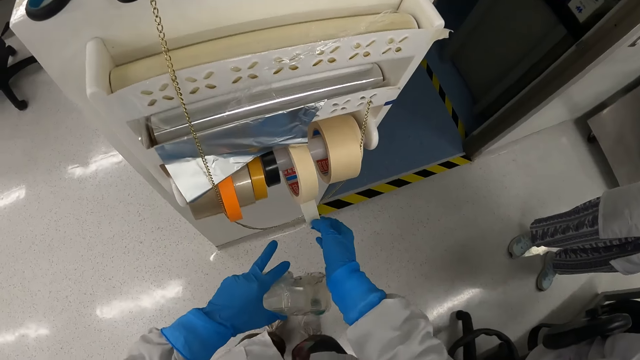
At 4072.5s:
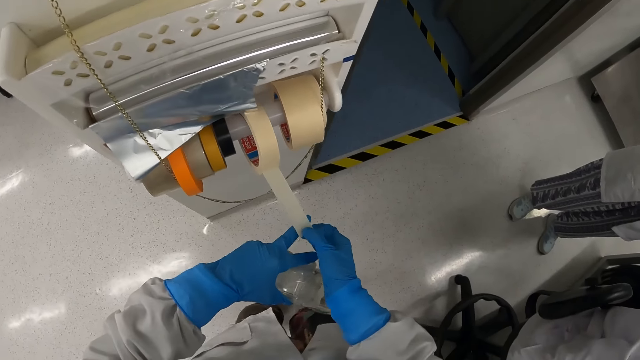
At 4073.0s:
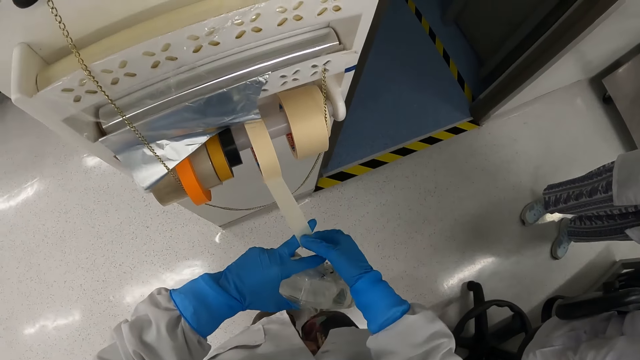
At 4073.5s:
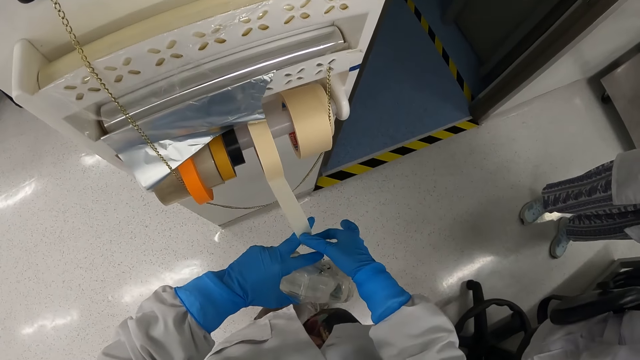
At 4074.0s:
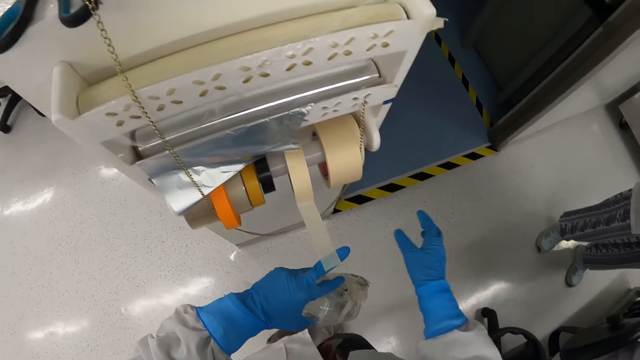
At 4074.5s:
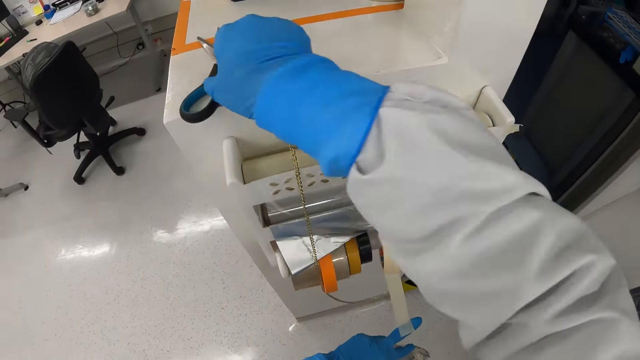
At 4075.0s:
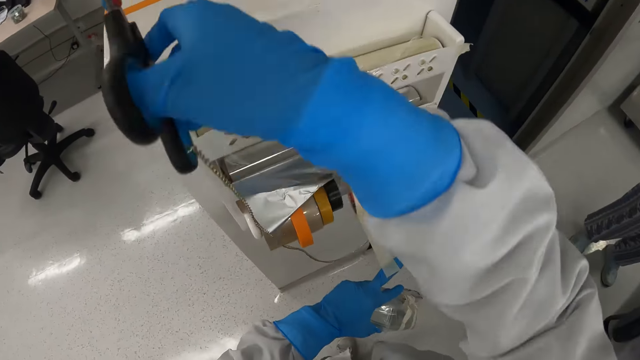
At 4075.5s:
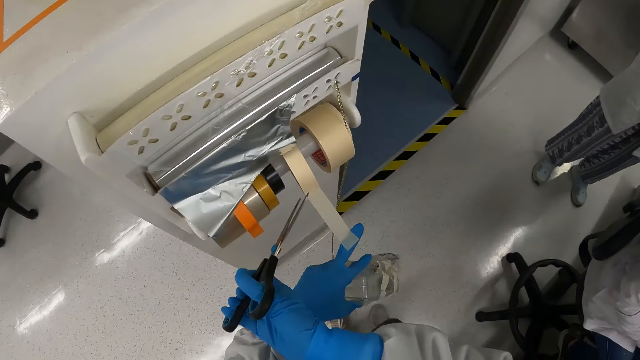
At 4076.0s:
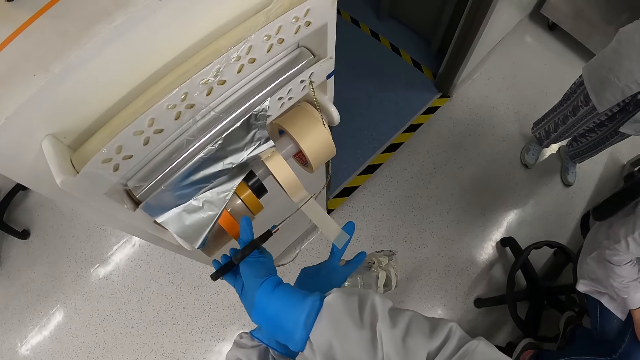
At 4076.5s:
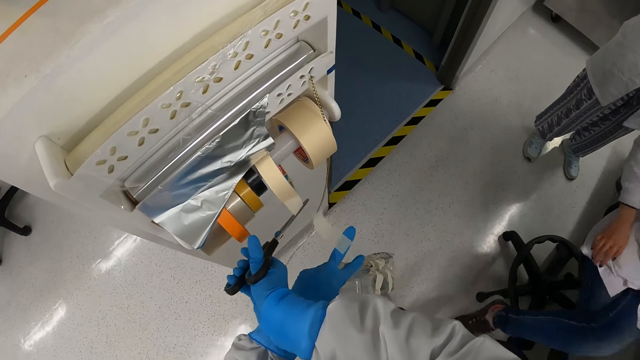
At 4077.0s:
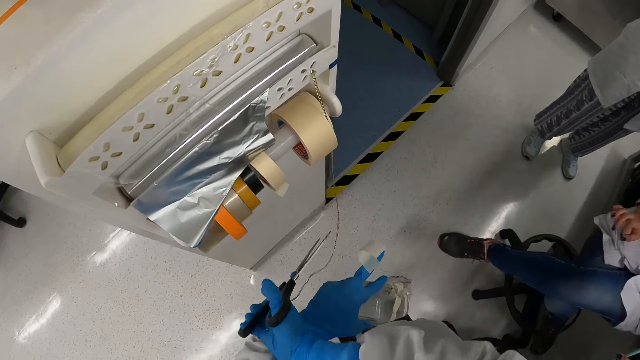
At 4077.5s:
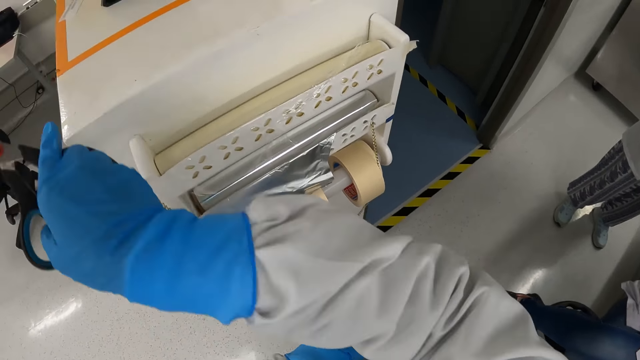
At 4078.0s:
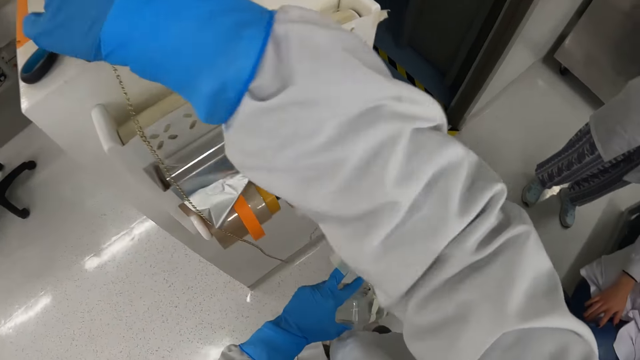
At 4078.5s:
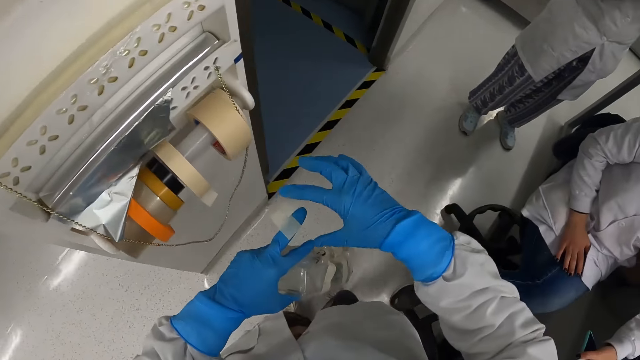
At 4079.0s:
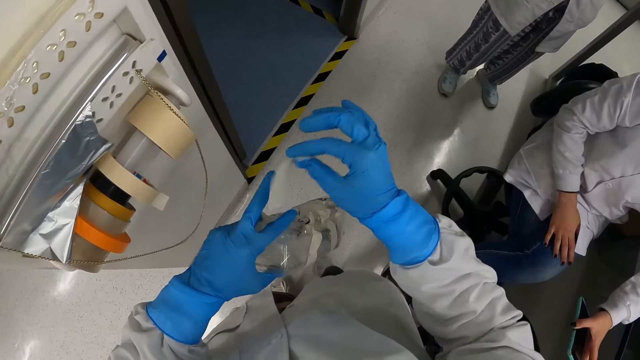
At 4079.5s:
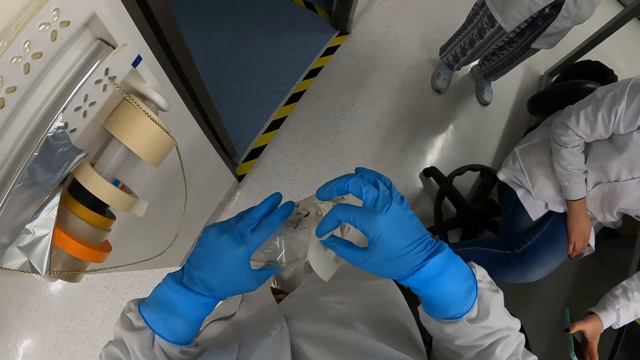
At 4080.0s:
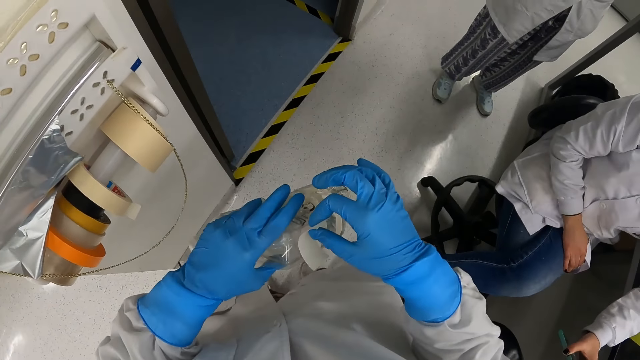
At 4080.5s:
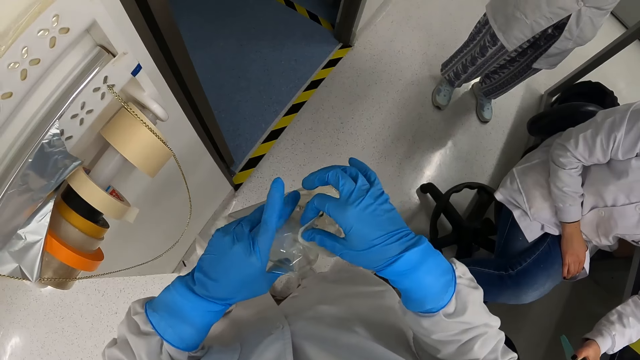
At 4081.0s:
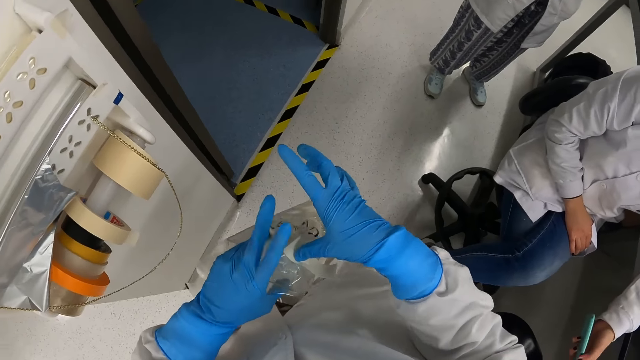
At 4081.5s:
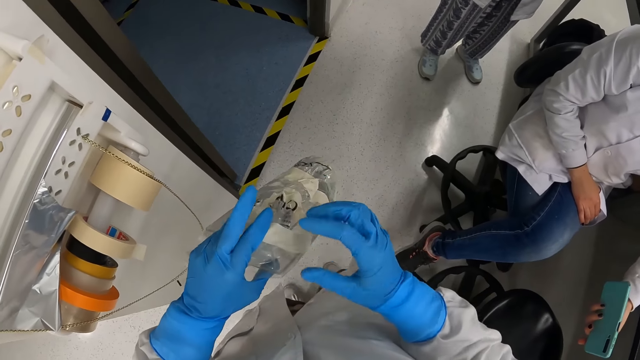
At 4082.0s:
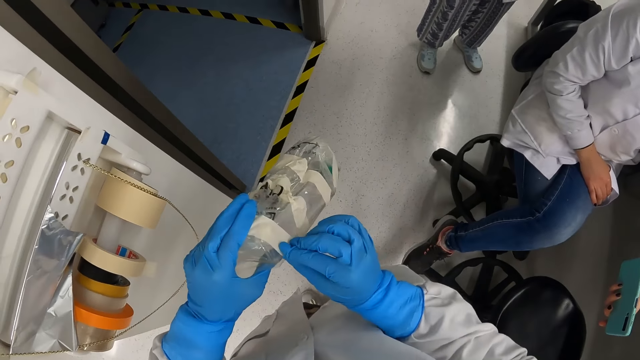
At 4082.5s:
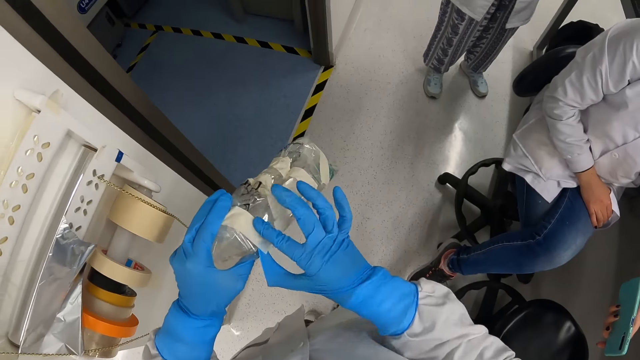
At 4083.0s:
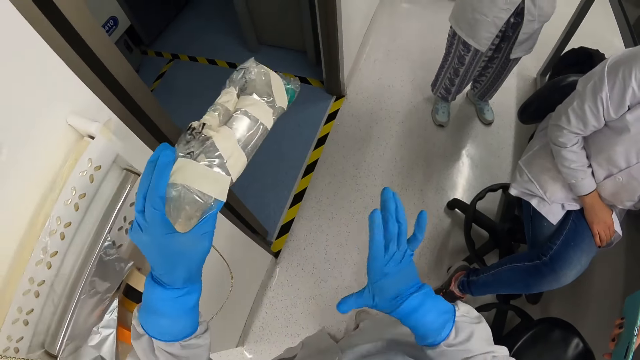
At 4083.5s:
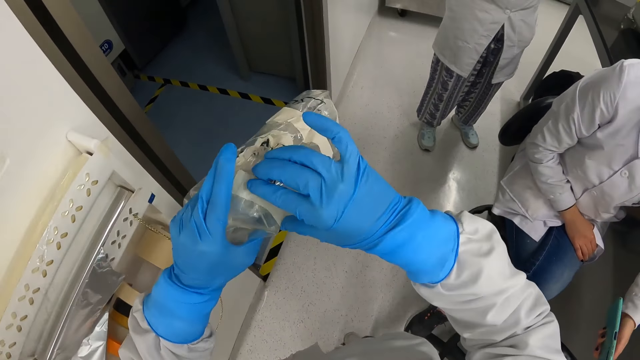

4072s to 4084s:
The camera wearer pulls the sellotape or cell tape on the hand. They stick the cell tape on a finger. They pick up the scissor. They cut the cell tape with the scissor. They put the scissor aside. They take the piece of sellotape on the hand. They stick the cell tape on a plastic paper.

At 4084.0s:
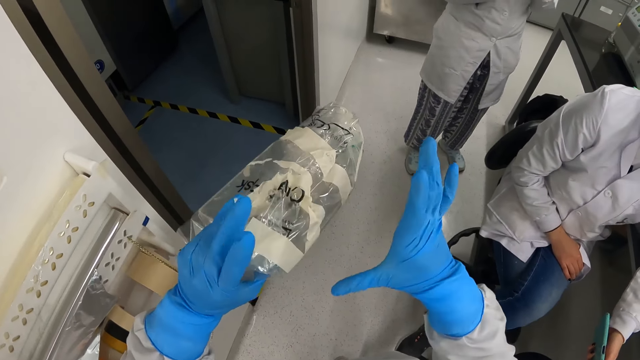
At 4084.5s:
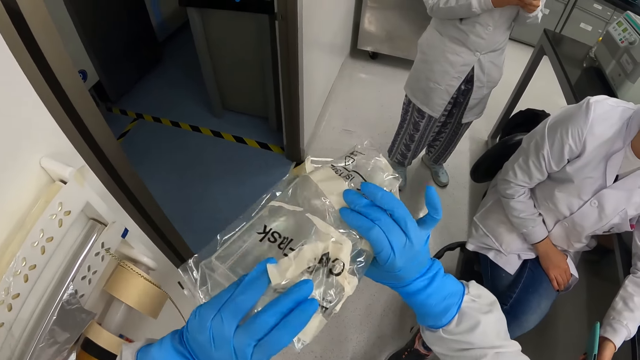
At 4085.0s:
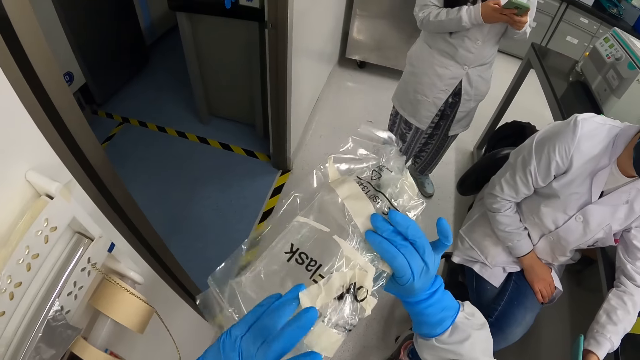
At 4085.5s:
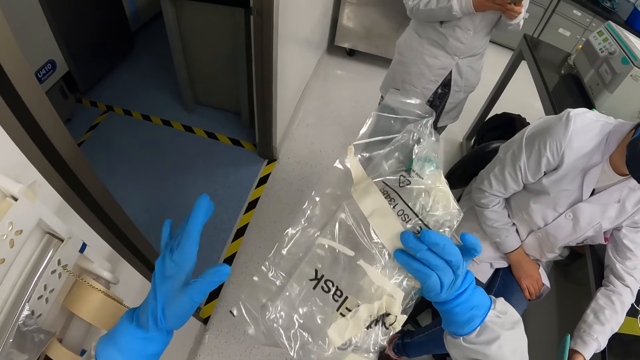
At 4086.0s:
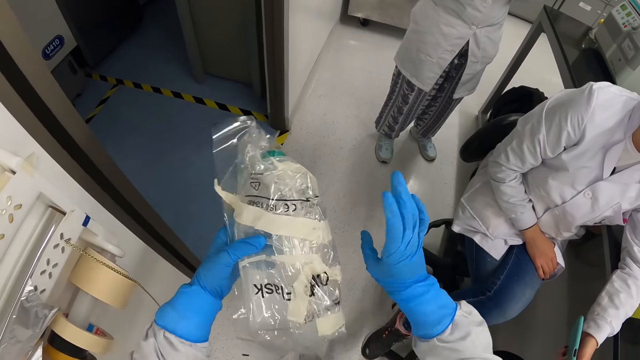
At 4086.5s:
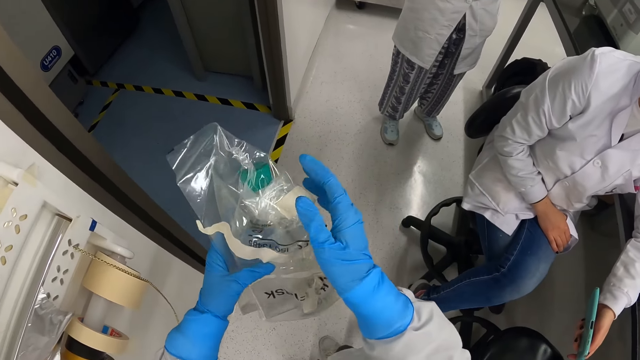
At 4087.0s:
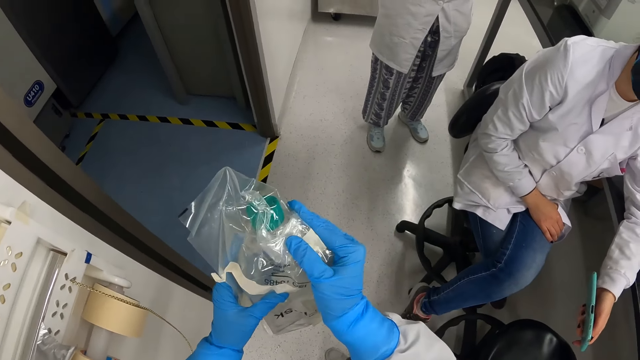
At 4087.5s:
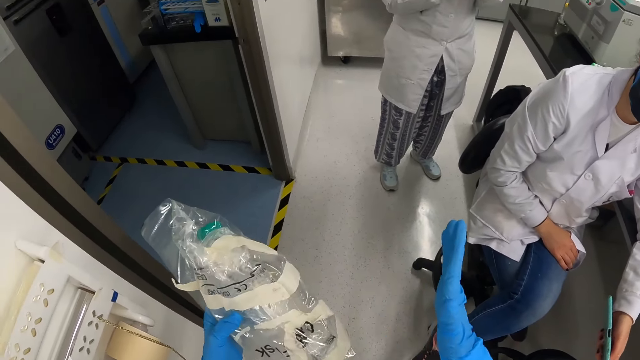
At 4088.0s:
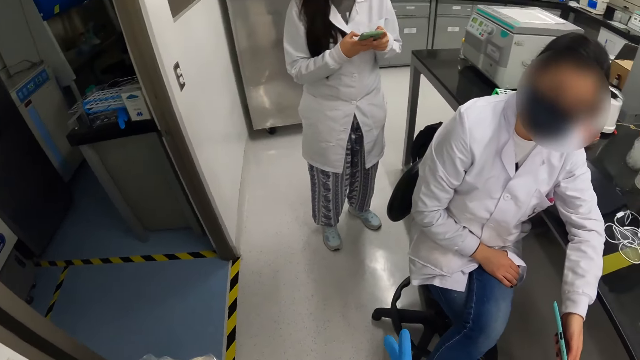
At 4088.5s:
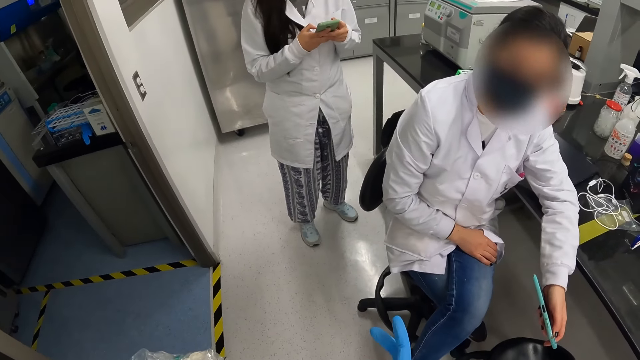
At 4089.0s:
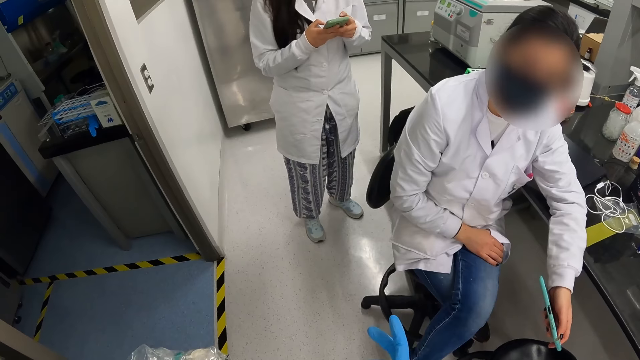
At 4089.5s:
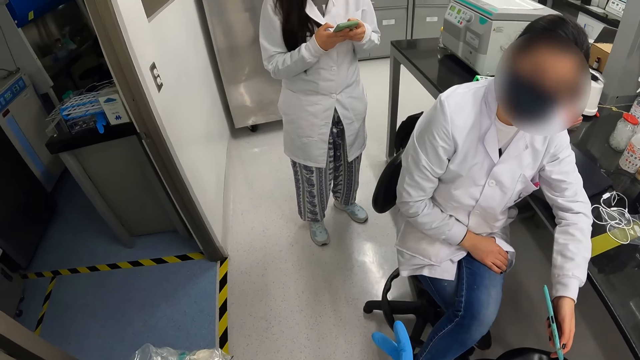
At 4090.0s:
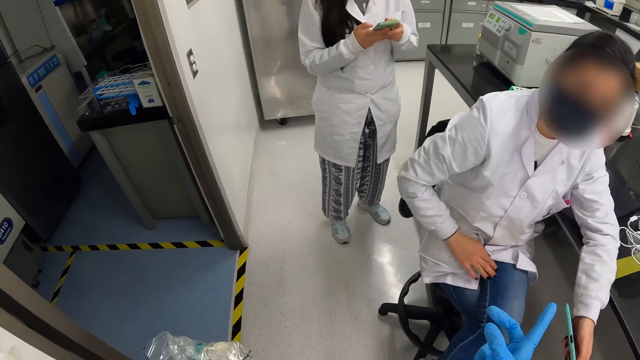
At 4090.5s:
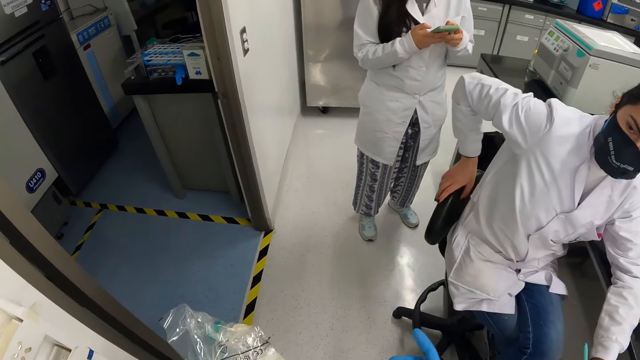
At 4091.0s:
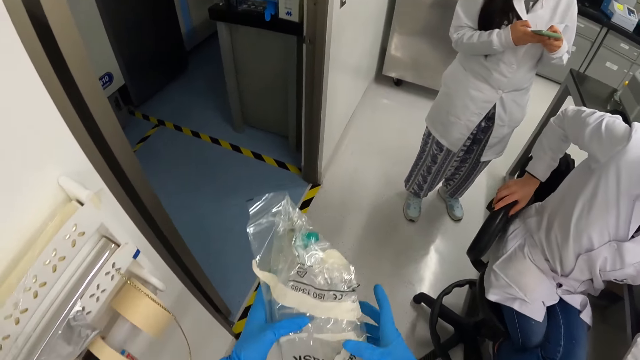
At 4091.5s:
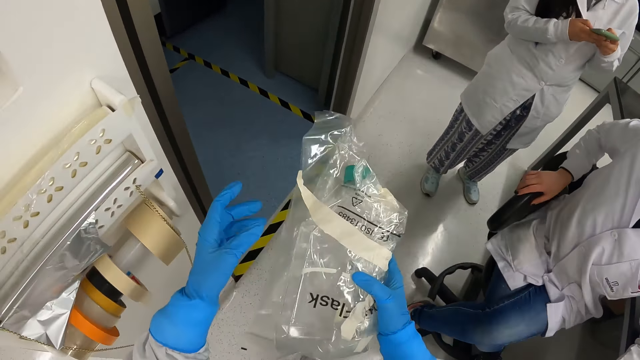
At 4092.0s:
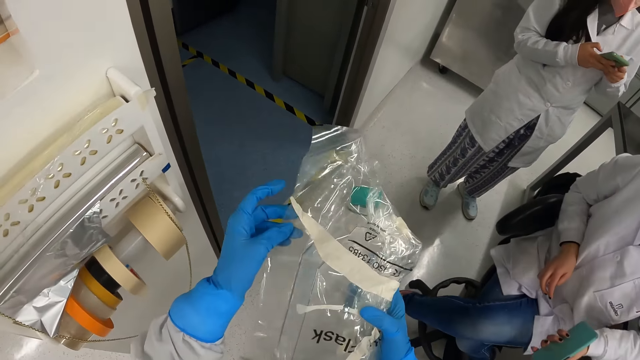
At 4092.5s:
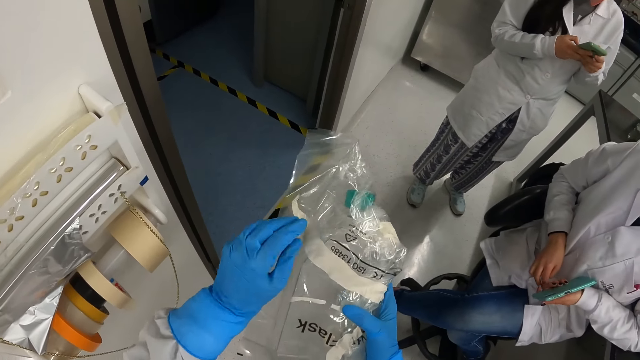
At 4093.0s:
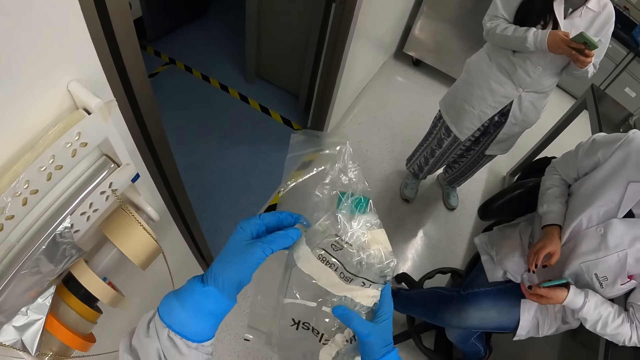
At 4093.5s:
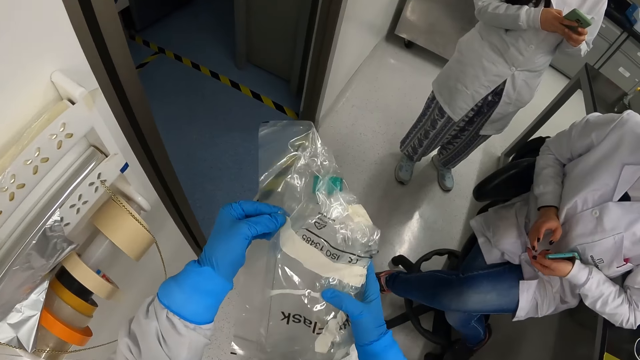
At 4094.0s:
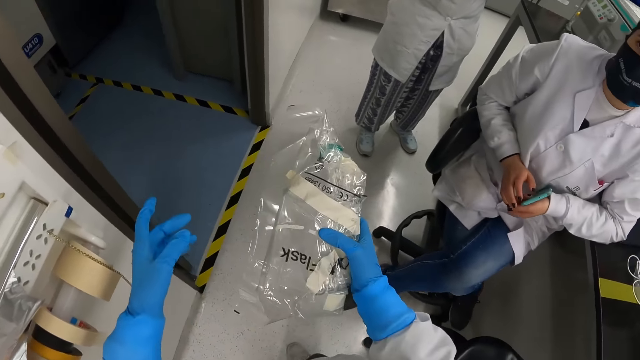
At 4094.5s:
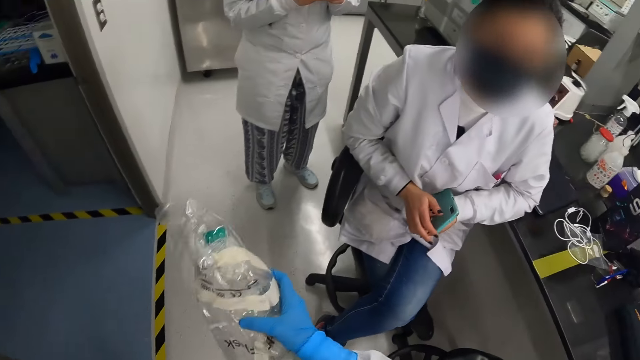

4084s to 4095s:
The camera wearer moves the plastic paper on the hand. They press the plastic paper. They point at the table. A woman moves the hand on the chair. The woman moves on the chair. The woman moves the phone on the hand. The camera wearer folds the cell tape.
